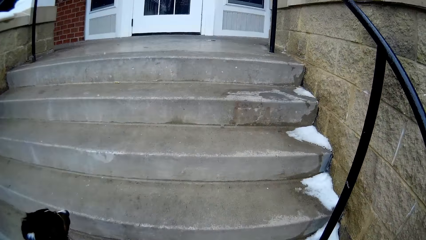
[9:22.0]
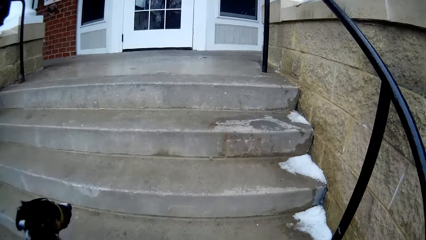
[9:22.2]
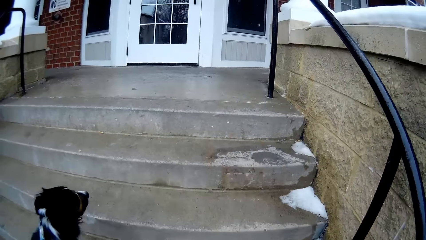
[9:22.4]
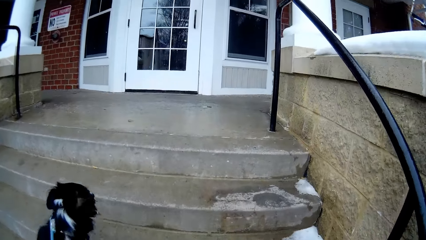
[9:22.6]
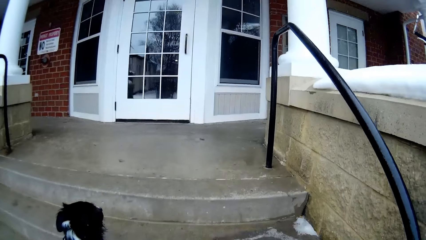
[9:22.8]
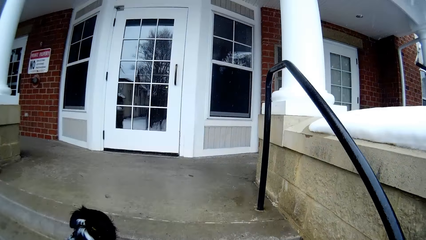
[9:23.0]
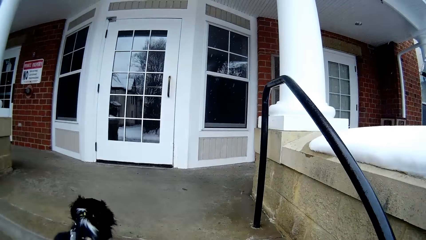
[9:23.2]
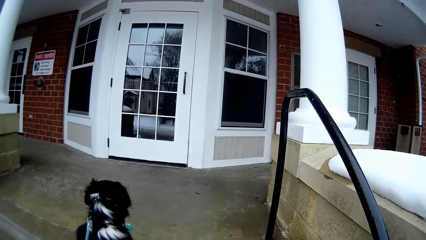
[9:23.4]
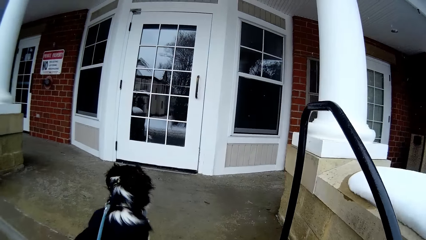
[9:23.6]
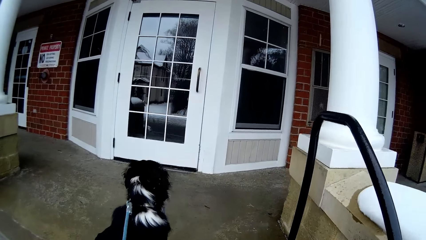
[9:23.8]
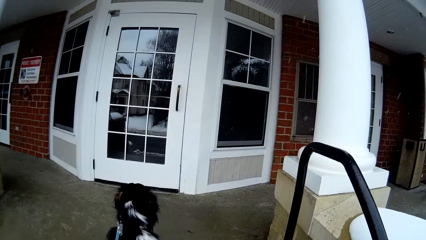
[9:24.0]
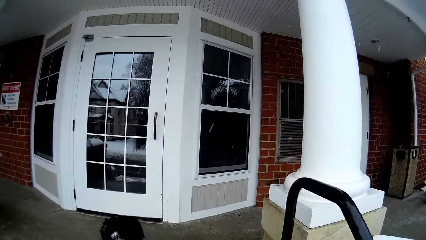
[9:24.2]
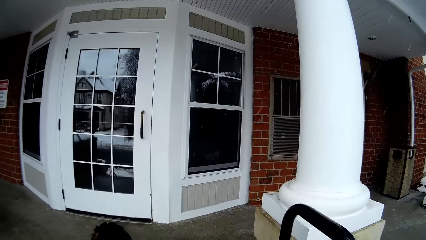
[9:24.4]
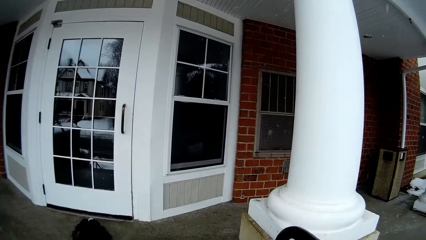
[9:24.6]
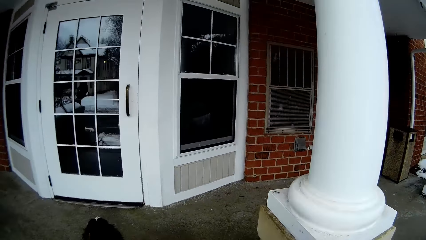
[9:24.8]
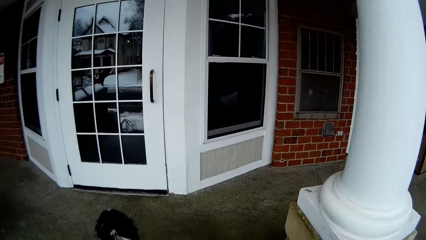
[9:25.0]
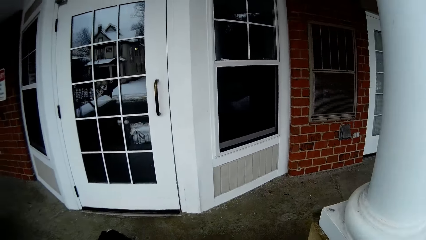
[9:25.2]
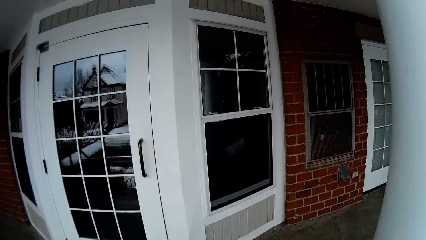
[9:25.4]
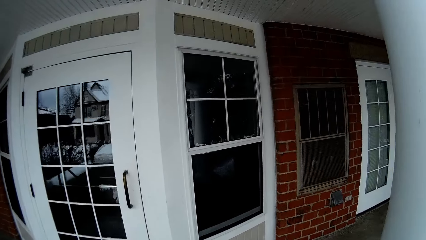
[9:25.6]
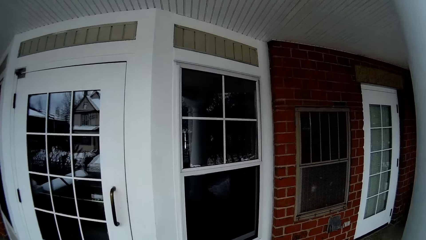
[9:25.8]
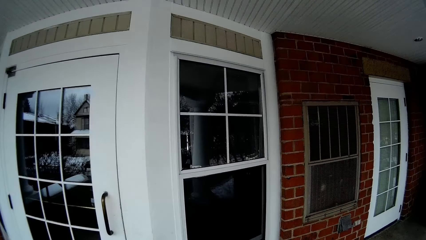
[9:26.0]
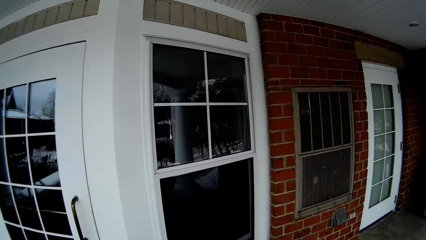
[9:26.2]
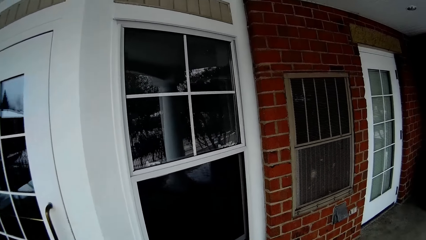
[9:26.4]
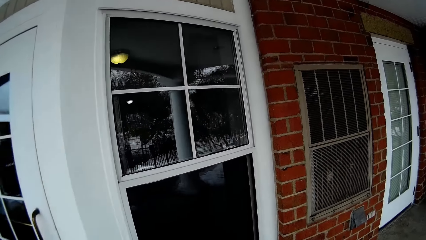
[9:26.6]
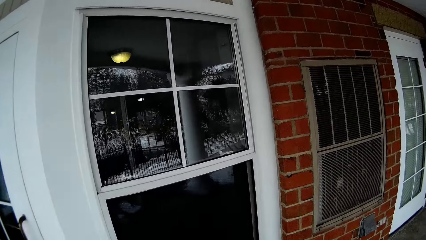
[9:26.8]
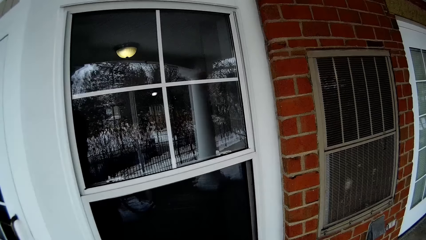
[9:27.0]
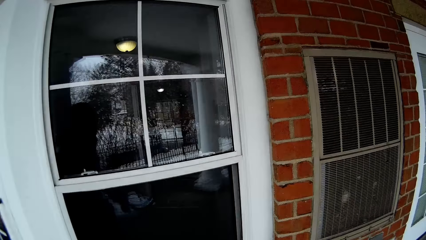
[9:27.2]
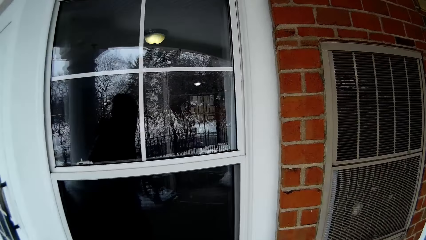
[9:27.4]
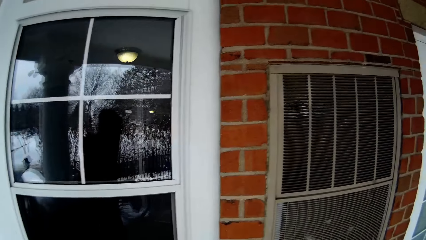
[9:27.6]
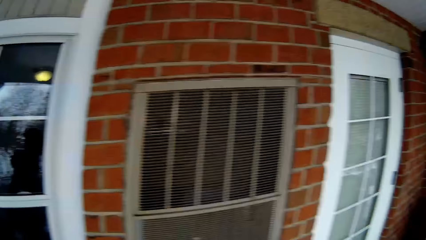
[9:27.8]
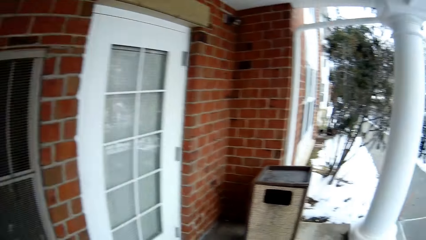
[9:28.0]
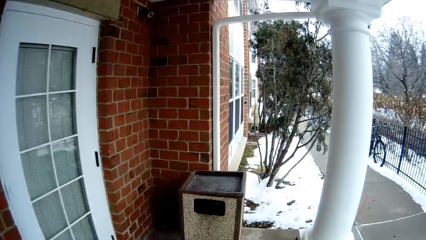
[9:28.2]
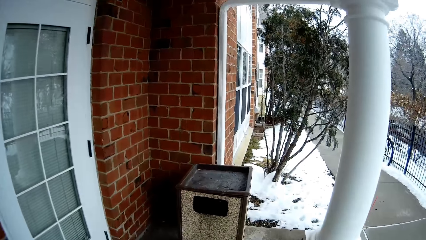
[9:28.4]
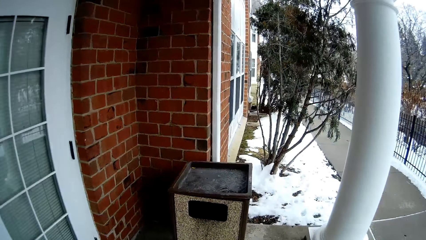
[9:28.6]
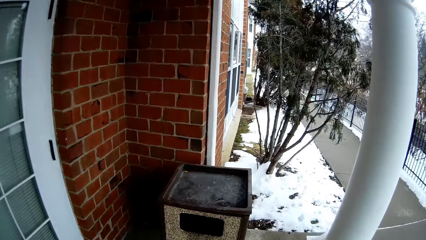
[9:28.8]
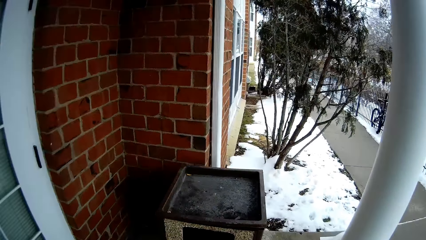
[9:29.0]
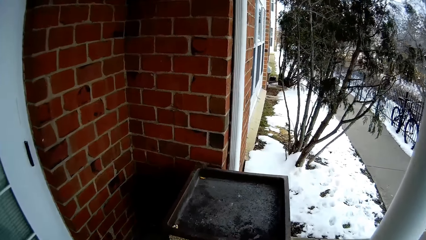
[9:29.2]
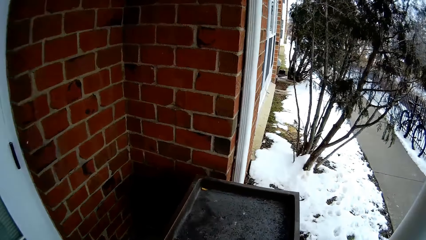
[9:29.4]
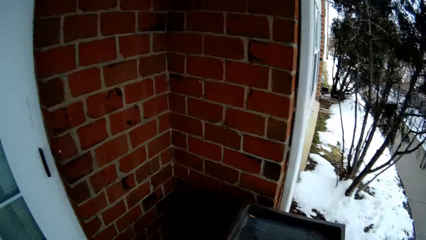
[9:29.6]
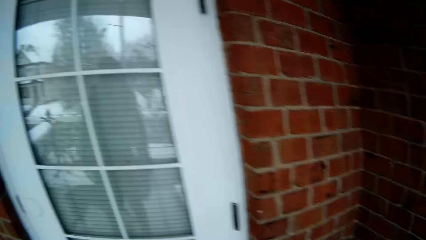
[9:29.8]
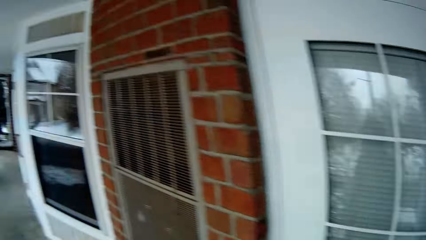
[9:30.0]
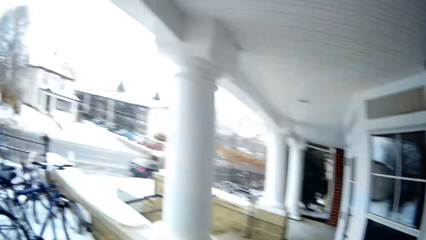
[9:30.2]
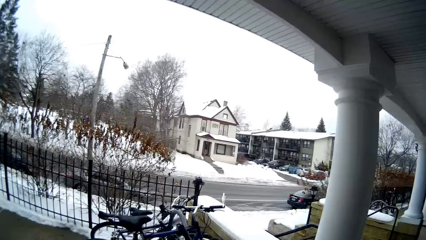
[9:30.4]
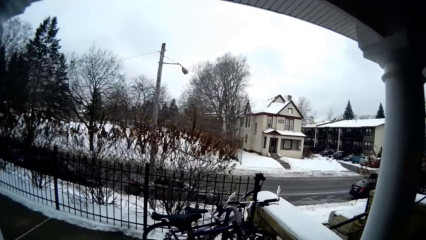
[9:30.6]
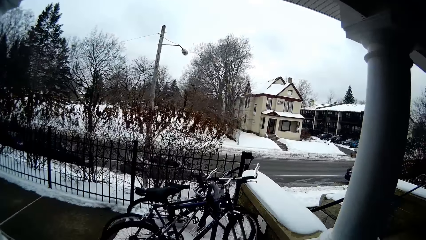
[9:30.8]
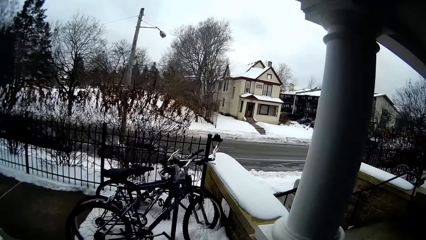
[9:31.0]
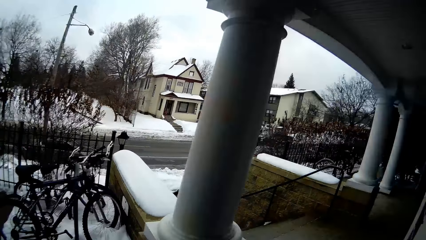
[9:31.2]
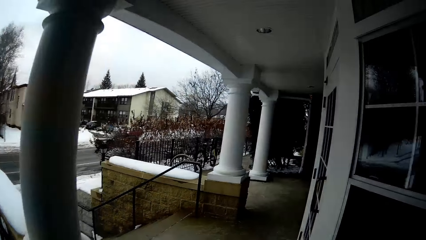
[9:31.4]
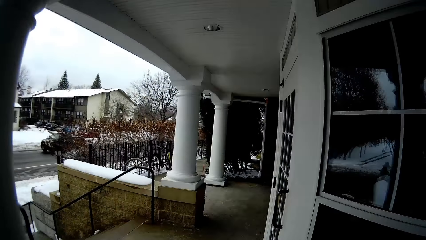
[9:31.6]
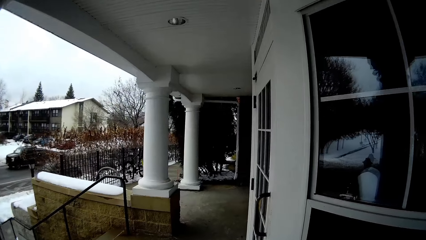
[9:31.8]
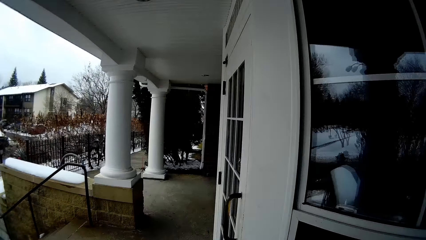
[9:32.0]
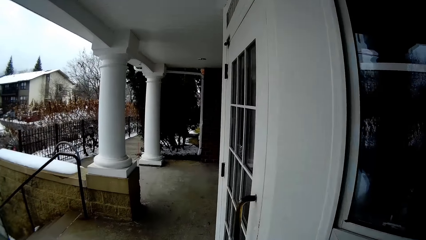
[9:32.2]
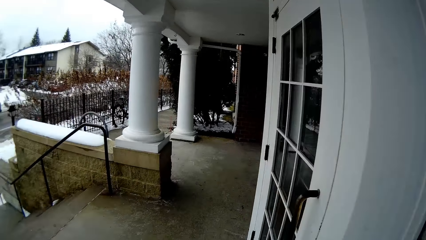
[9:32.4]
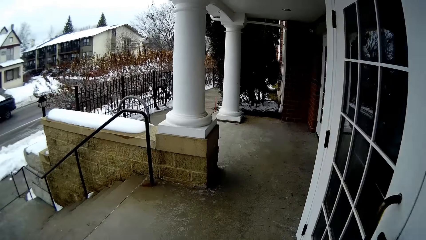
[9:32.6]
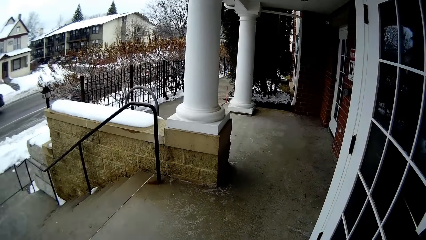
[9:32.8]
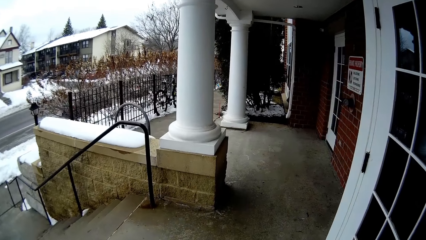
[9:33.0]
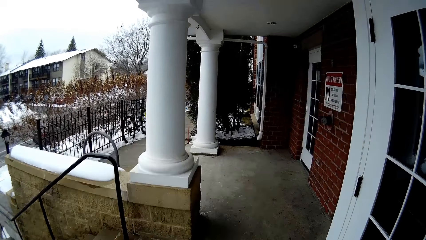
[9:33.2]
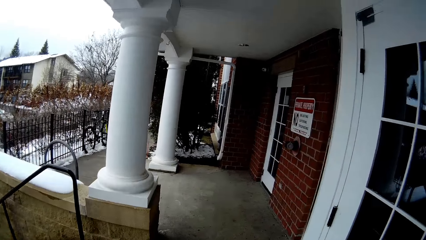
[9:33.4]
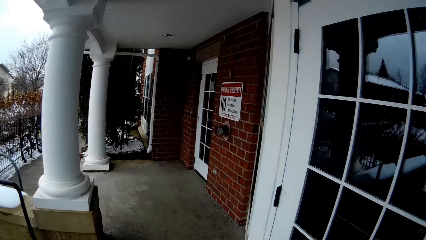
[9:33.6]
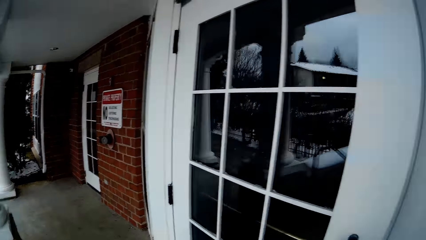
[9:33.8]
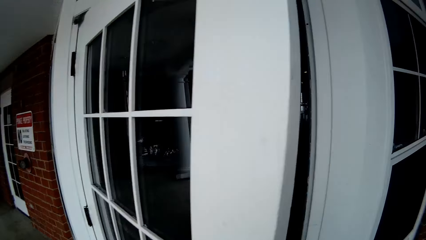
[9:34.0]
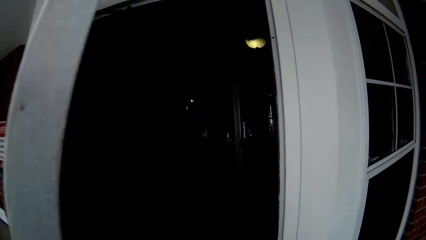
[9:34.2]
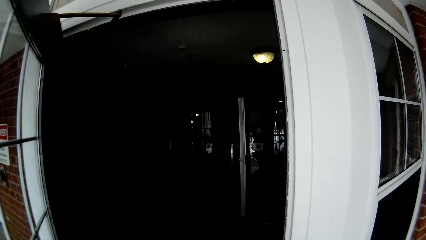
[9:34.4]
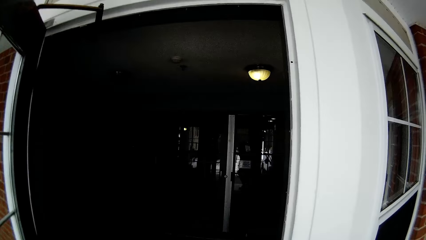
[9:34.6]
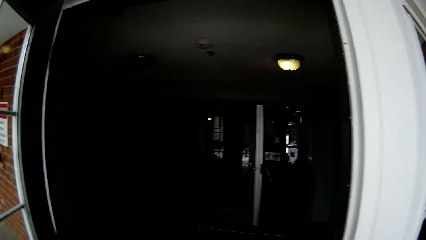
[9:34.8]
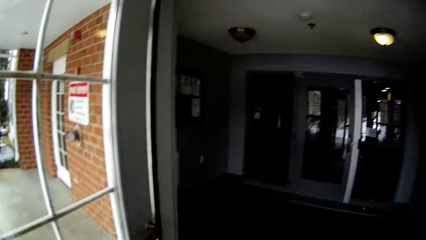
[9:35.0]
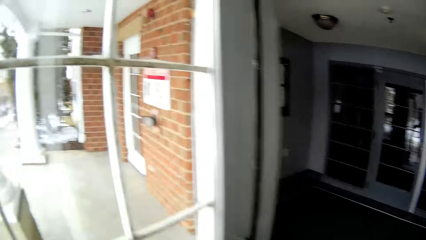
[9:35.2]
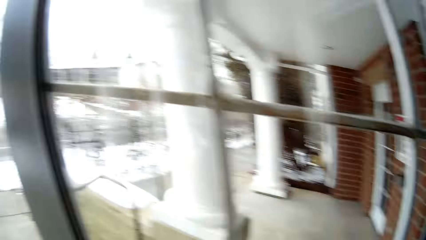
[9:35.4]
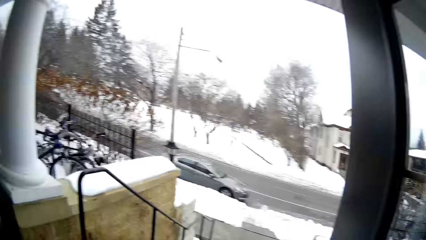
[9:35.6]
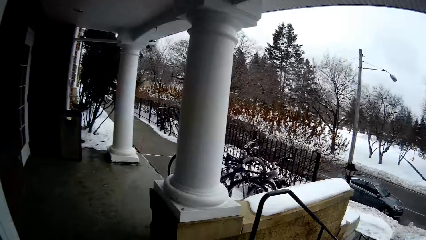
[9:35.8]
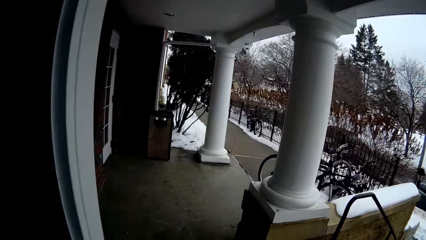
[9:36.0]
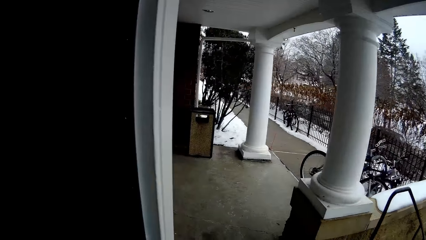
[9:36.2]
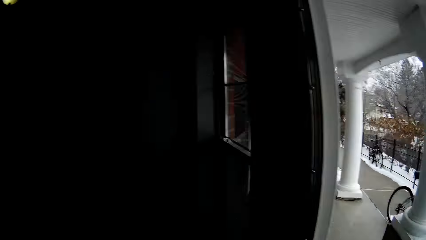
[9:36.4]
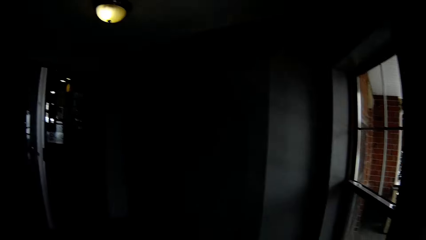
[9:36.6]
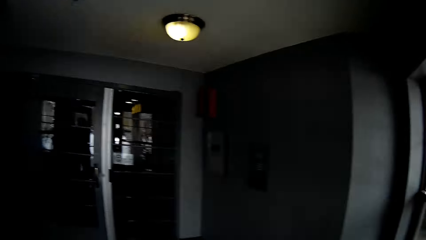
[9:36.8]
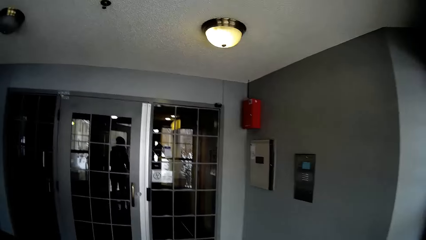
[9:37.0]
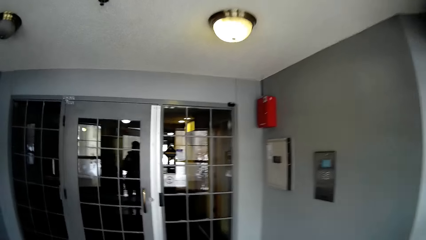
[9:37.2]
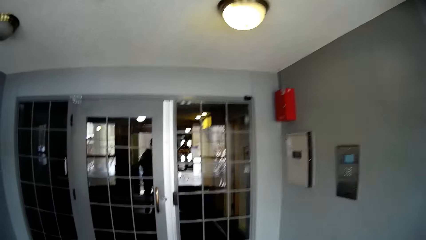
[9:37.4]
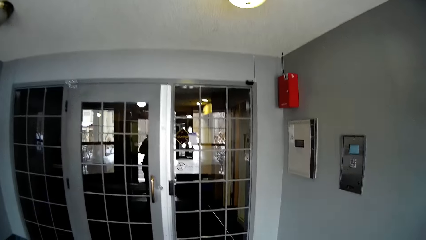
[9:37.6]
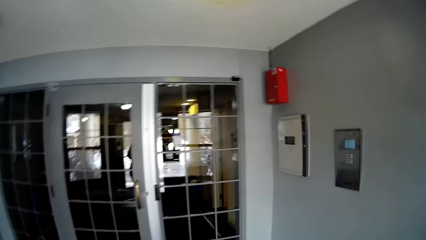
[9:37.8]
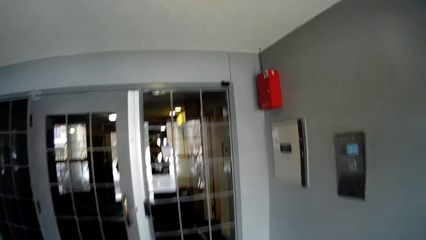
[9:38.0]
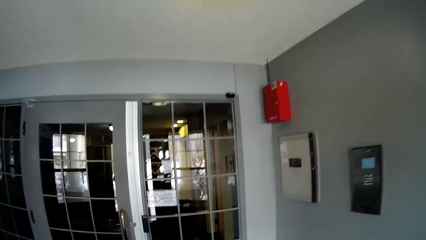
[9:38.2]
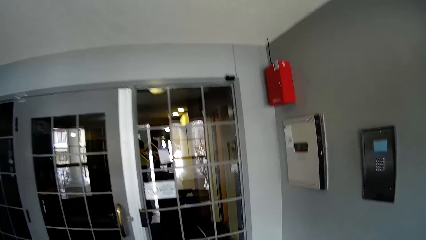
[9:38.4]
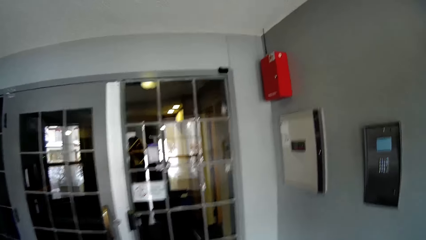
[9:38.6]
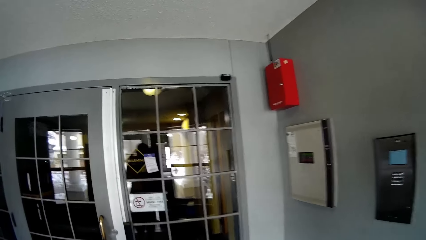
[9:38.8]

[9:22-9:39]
The camera wearer looks around. They open the door. They look around.
